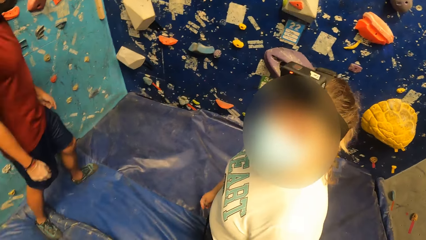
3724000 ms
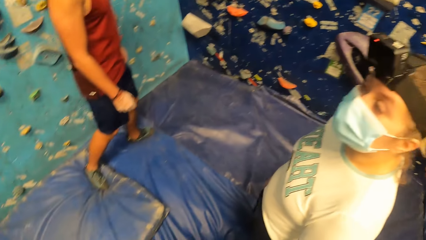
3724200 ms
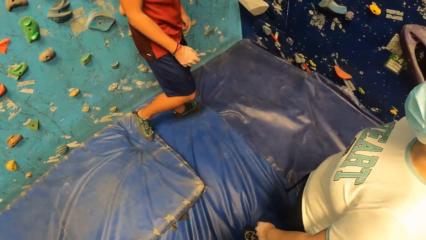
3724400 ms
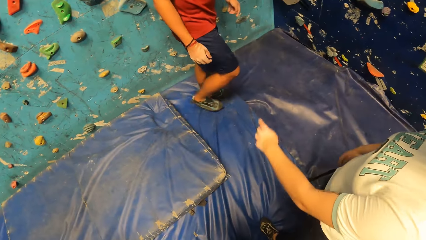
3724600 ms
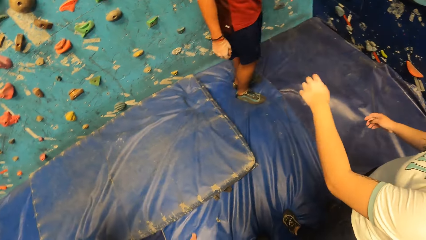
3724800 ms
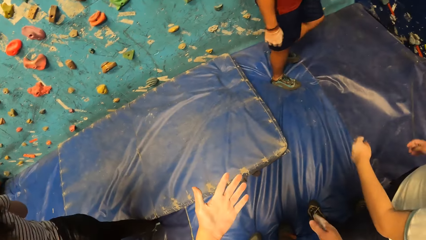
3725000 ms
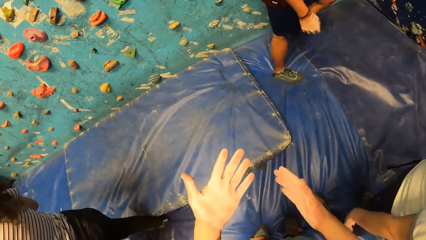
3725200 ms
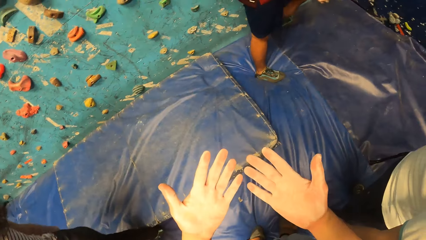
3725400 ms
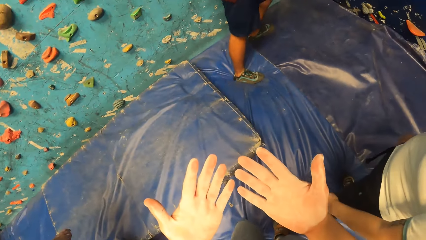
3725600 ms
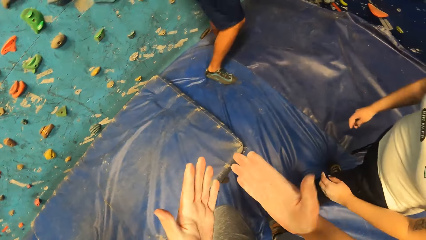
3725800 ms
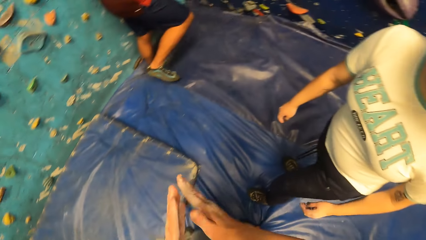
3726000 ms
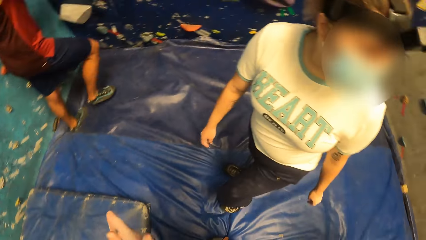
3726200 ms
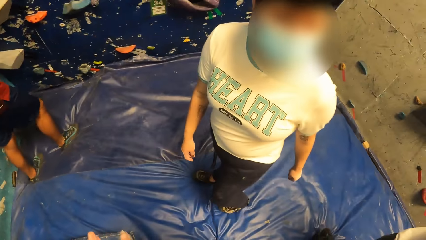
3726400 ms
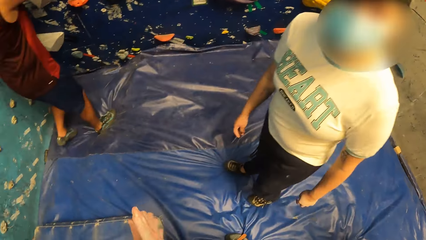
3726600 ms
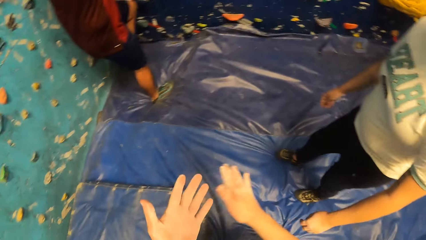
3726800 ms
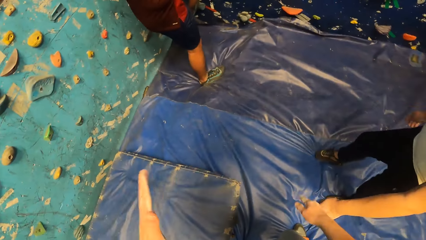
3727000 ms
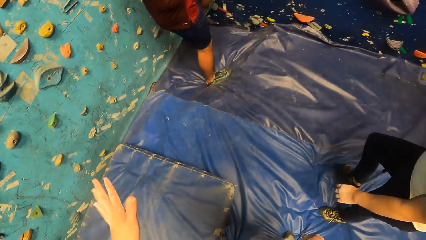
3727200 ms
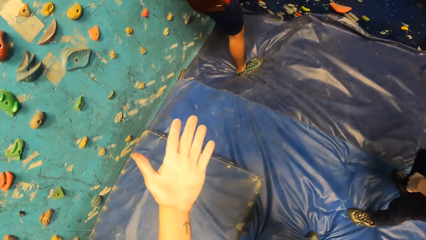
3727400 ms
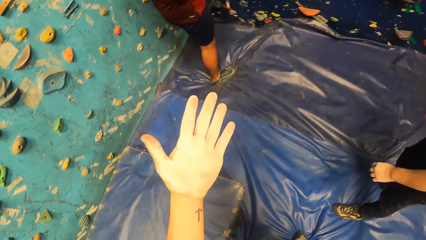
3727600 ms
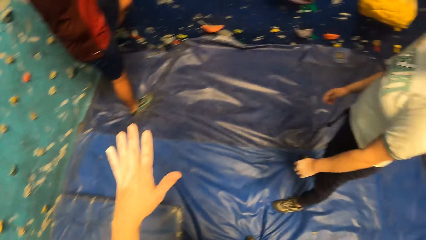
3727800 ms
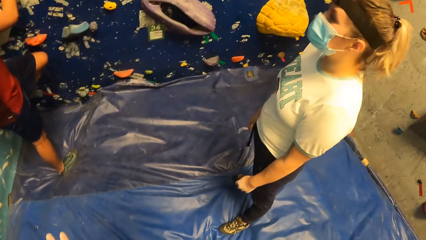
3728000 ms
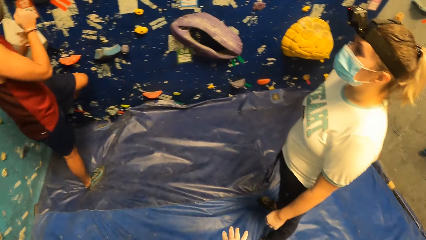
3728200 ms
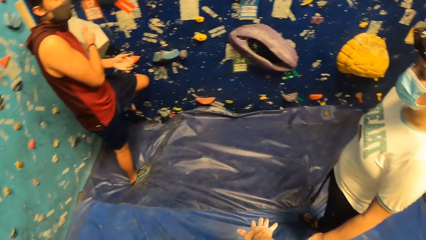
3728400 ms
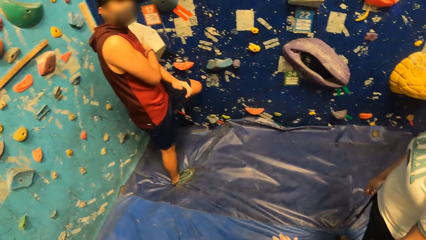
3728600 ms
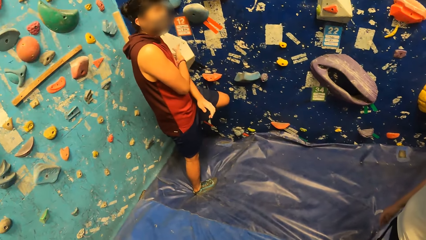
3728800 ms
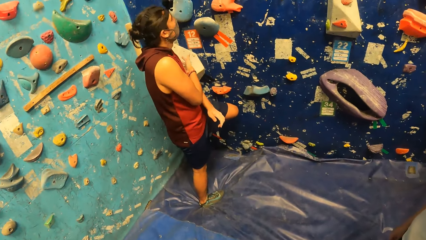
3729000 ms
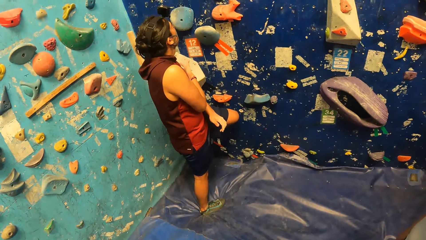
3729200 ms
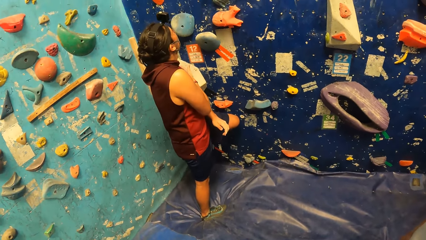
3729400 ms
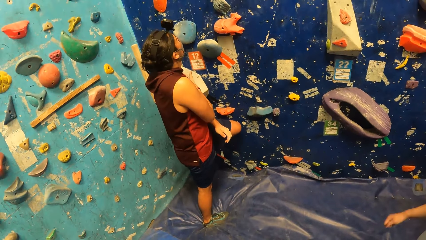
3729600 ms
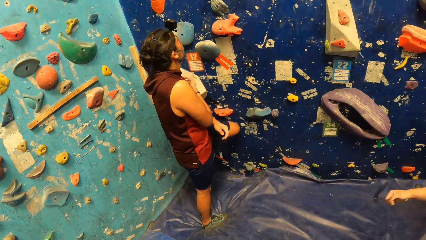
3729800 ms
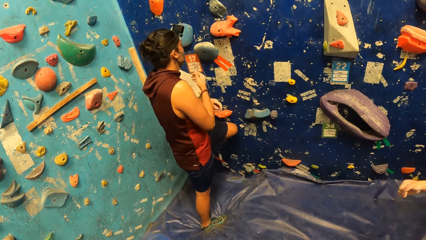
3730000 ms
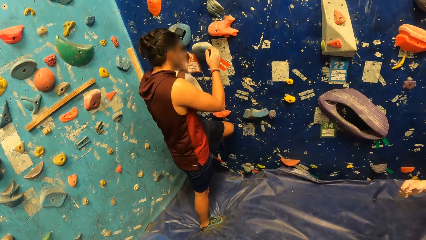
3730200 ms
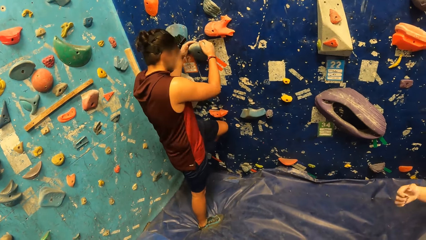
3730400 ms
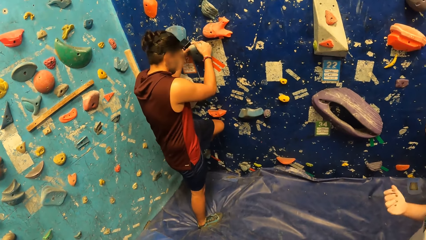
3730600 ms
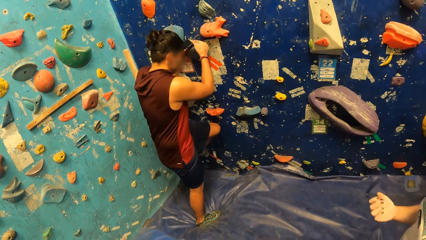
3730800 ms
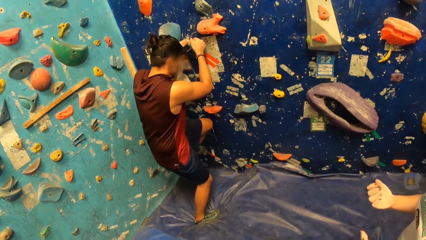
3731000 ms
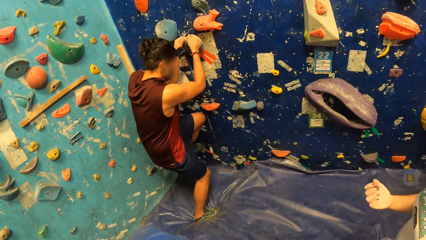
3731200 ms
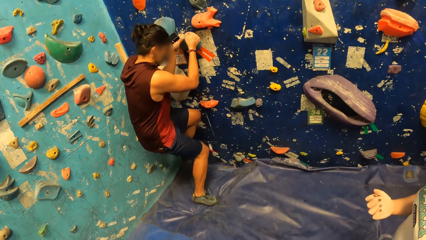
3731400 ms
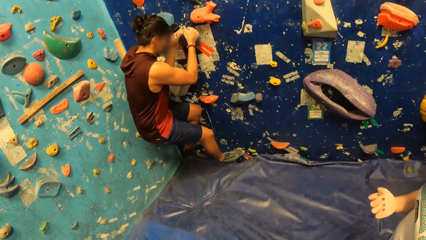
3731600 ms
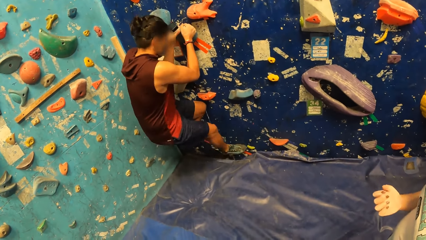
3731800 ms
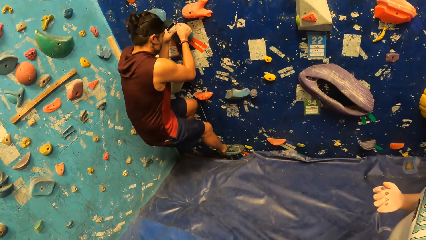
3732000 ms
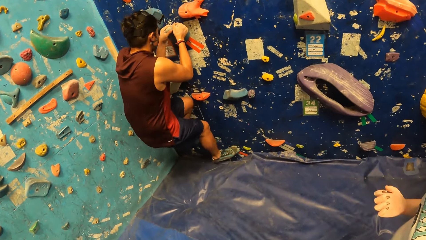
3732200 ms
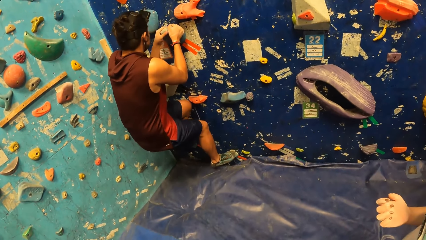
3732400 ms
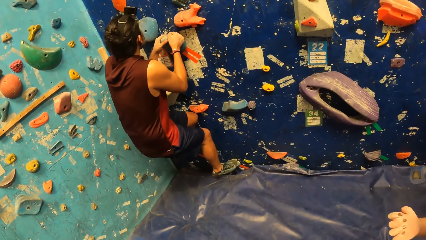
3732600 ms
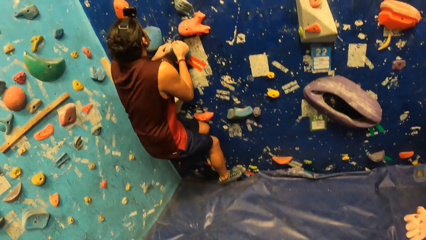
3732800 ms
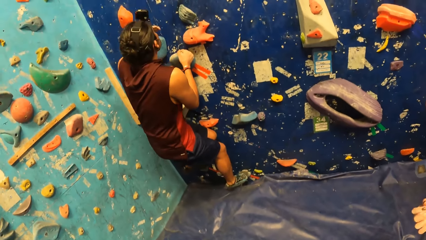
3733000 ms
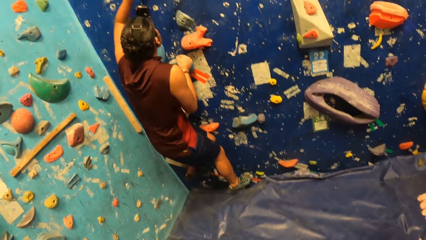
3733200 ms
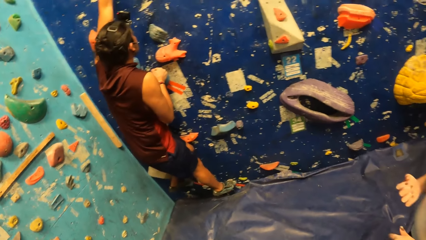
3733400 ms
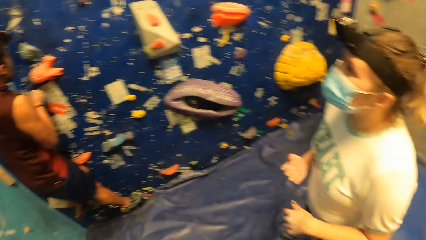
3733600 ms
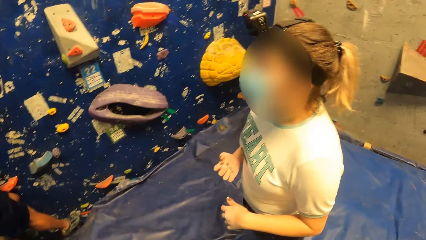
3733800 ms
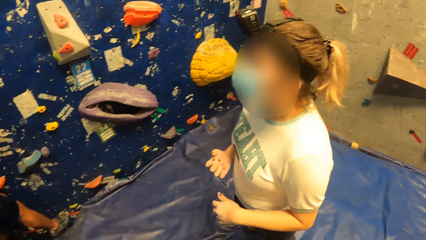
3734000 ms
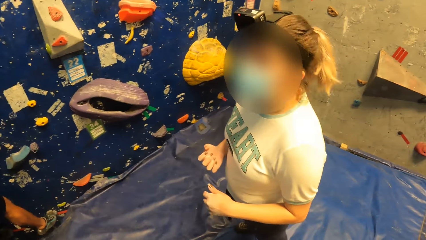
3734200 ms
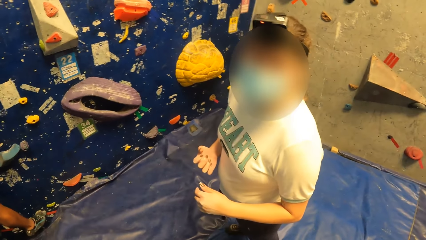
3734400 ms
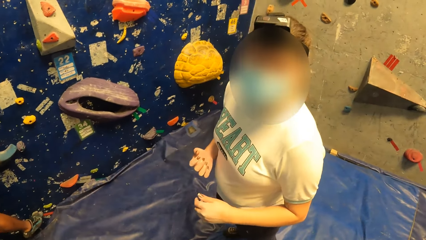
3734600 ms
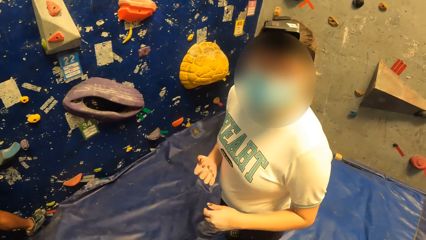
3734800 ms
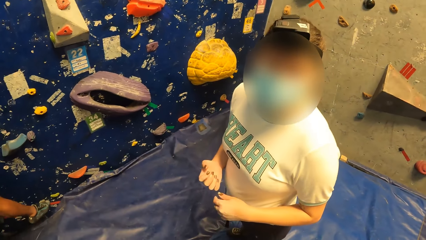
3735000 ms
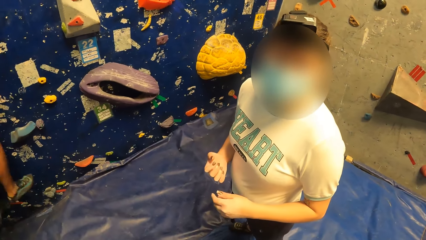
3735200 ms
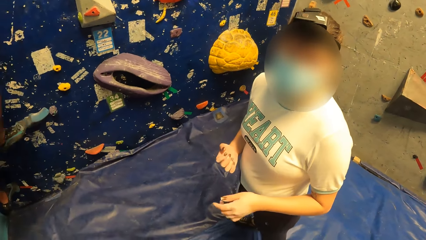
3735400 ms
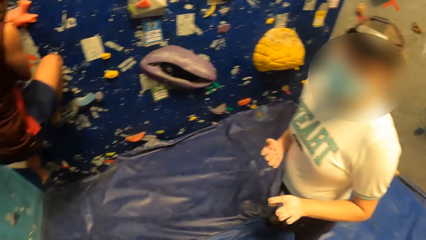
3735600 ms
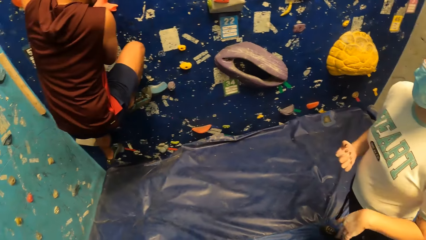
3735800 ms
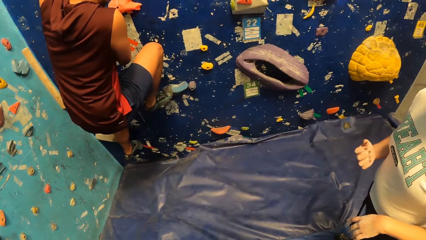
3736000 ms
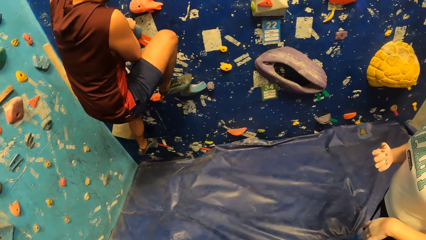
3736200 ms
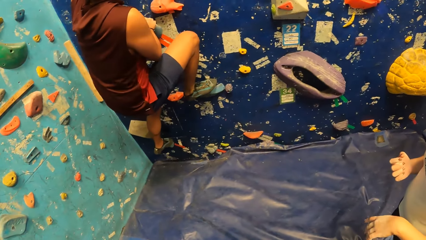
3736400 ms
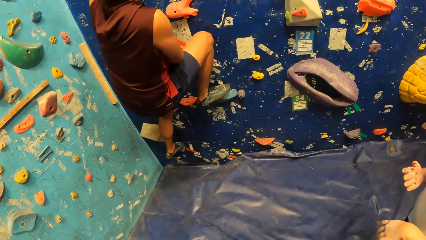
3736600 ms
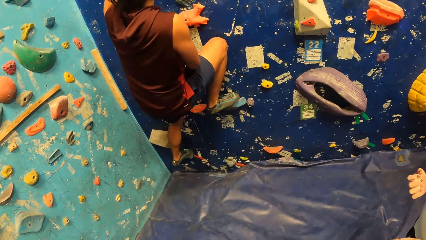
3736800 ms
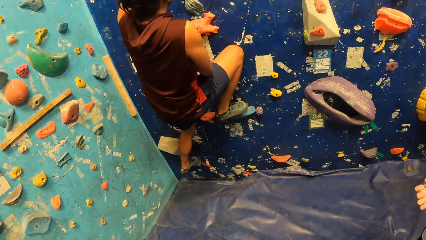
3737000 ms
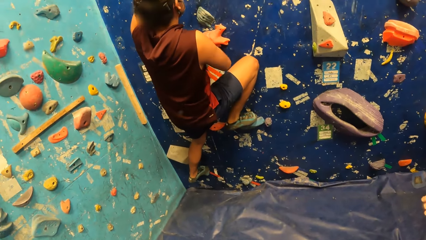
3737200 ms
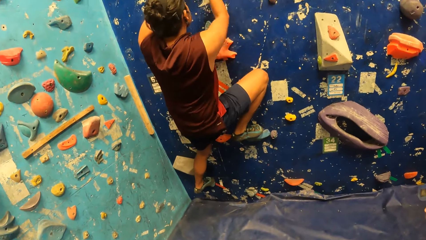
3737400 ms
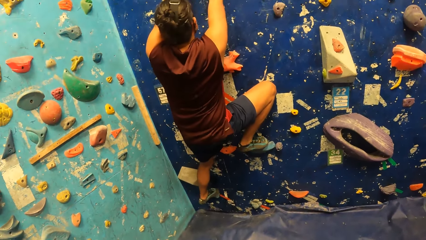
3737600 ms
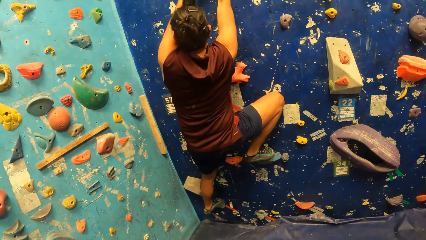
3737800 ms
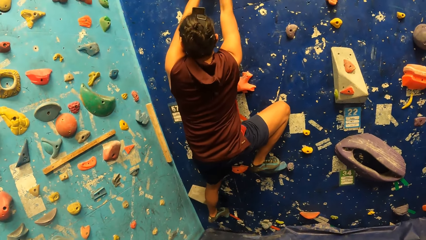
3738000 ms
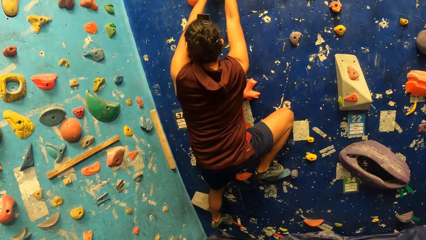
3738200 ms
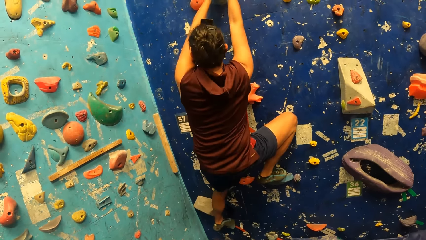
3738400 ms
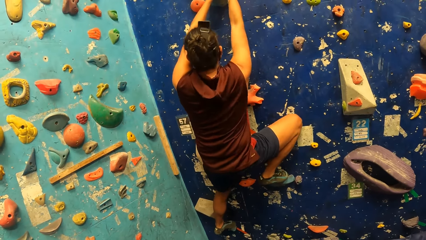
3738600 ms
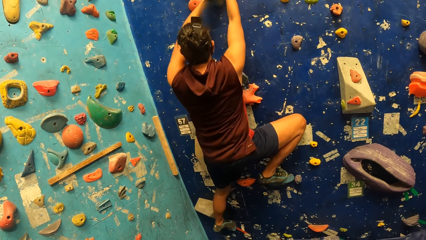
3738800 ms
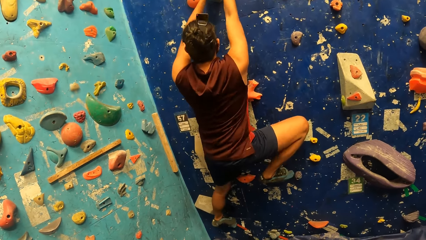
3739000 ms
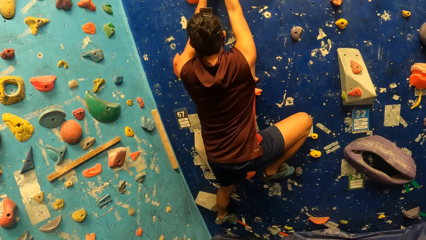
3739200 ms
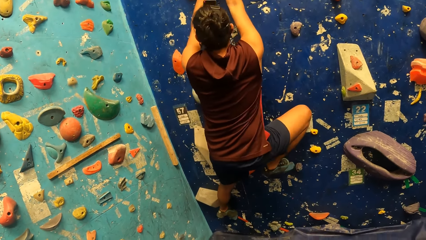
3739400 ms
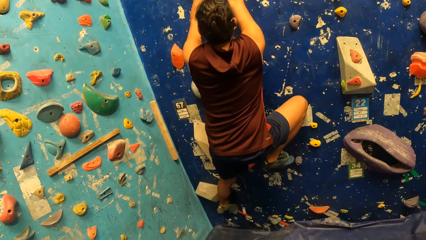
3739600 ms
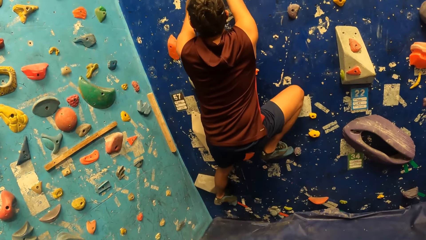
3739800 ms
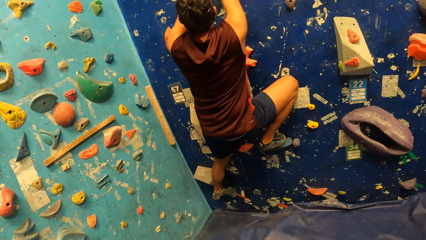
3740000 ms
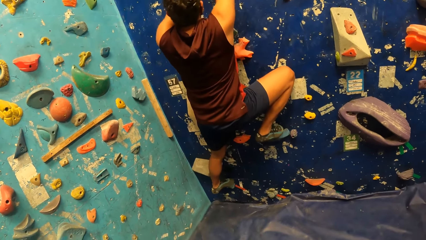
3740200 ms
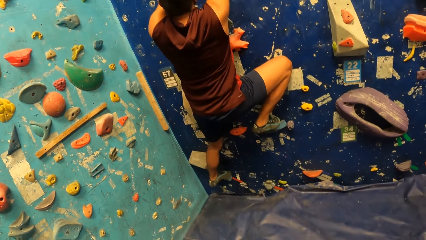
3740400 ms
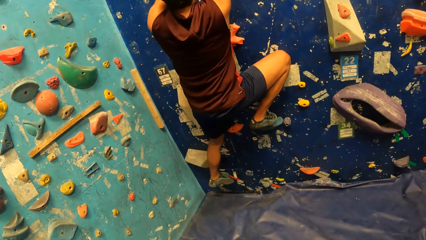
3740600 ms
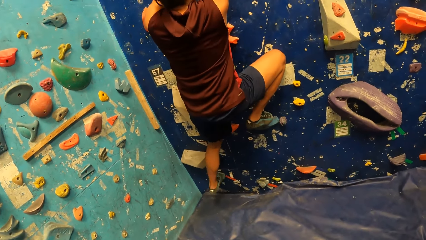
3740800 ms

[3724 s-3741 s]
A lady points at a man. The camera wearer stares at her palms. She wipes her palms. The lady stares round in the room. The man stands in front of the wall. The camera wearer stares at her palms. The man rubs his hand. The man climbs on the wall. The camera wearer converses with the lady. The lady gestures and converses with the camera wearer. The man climbs on the wall.
